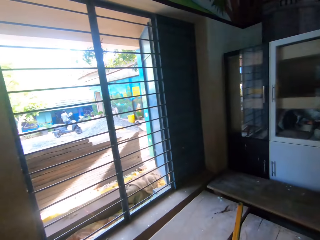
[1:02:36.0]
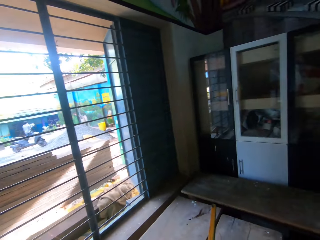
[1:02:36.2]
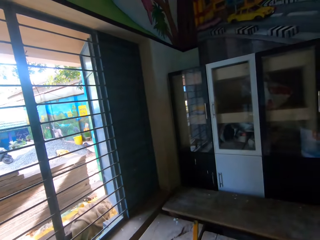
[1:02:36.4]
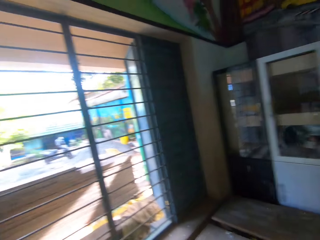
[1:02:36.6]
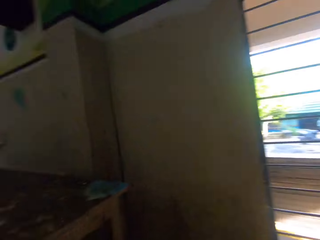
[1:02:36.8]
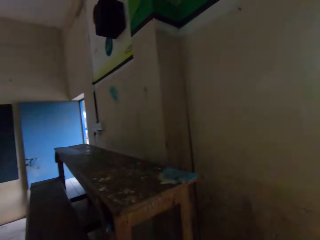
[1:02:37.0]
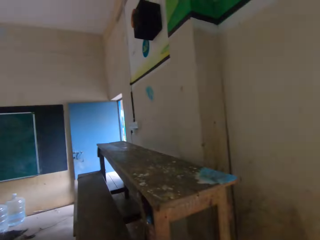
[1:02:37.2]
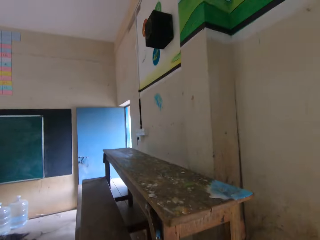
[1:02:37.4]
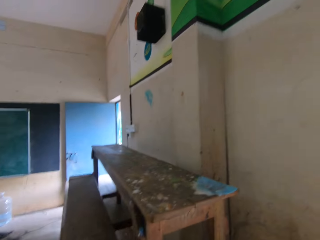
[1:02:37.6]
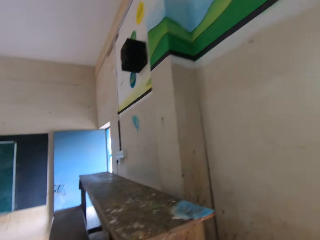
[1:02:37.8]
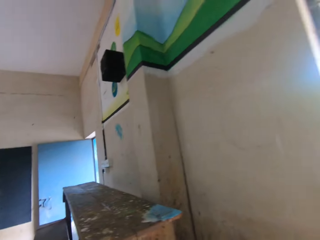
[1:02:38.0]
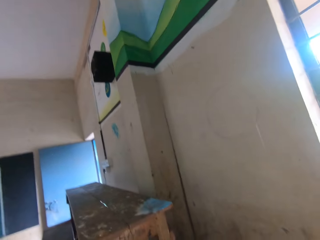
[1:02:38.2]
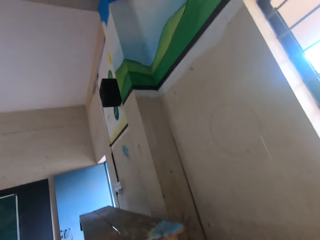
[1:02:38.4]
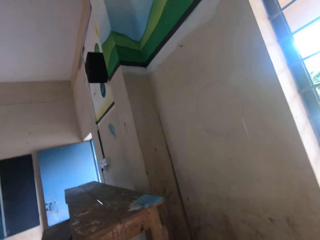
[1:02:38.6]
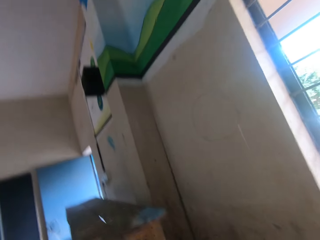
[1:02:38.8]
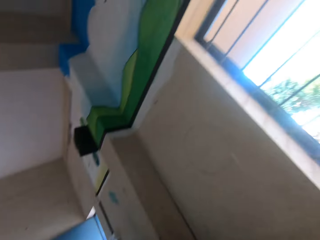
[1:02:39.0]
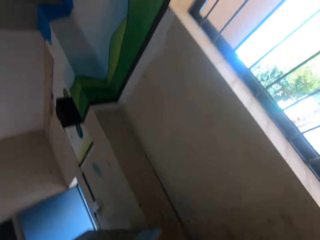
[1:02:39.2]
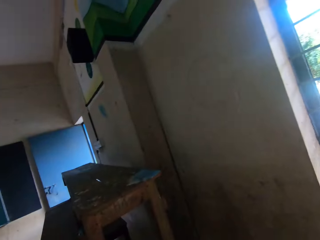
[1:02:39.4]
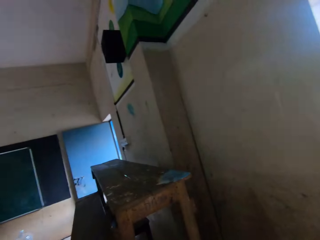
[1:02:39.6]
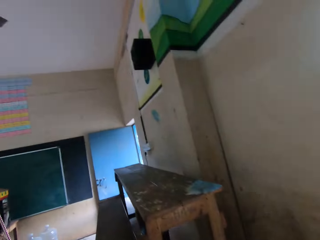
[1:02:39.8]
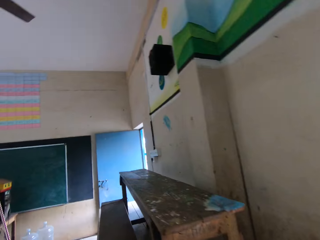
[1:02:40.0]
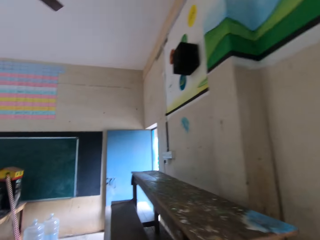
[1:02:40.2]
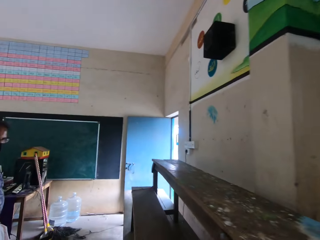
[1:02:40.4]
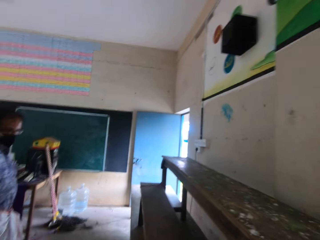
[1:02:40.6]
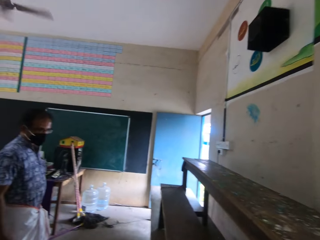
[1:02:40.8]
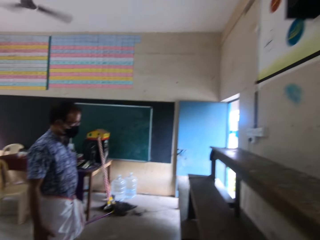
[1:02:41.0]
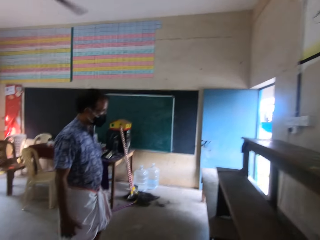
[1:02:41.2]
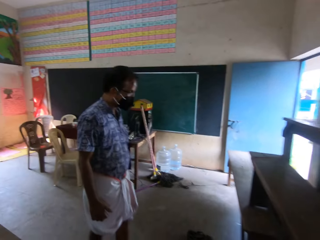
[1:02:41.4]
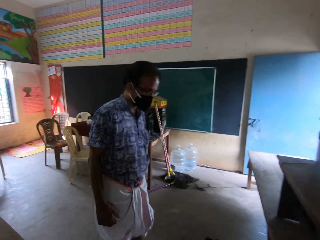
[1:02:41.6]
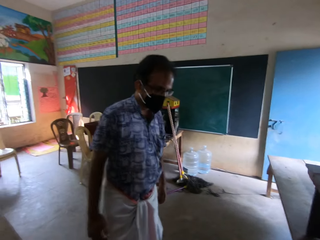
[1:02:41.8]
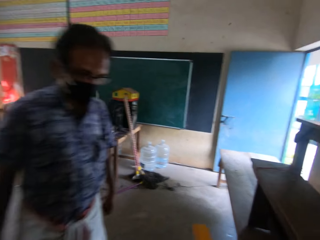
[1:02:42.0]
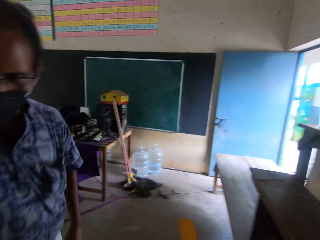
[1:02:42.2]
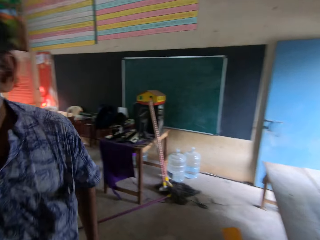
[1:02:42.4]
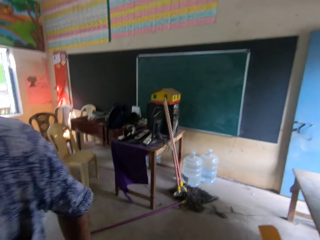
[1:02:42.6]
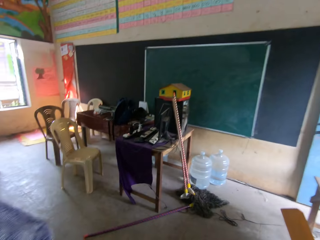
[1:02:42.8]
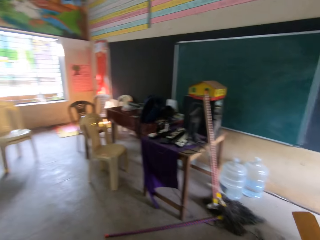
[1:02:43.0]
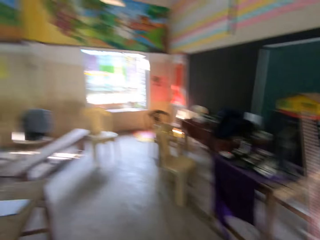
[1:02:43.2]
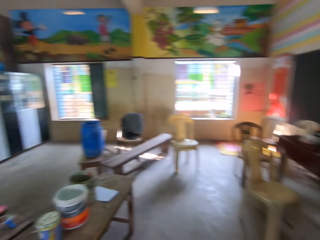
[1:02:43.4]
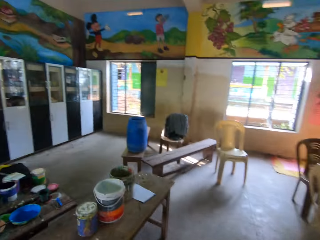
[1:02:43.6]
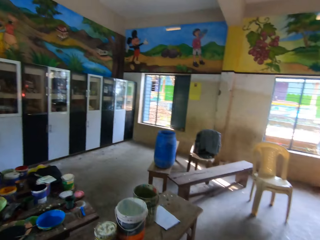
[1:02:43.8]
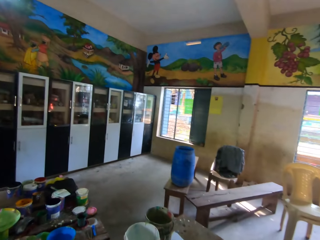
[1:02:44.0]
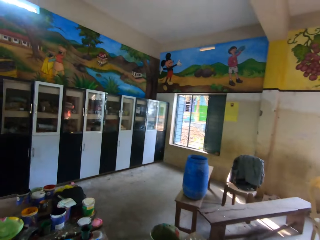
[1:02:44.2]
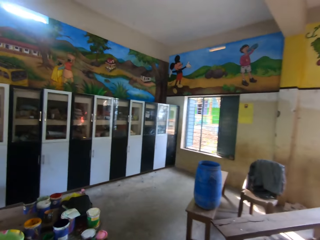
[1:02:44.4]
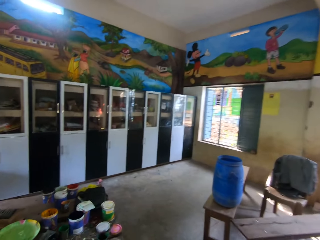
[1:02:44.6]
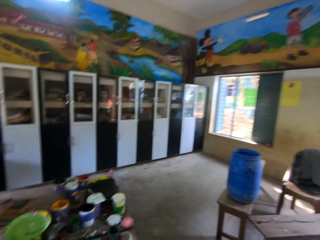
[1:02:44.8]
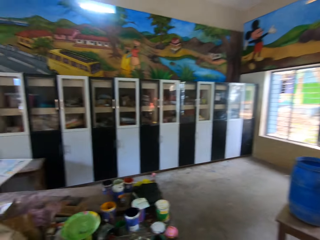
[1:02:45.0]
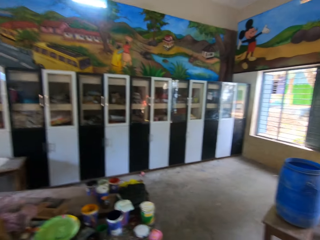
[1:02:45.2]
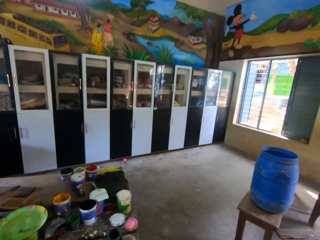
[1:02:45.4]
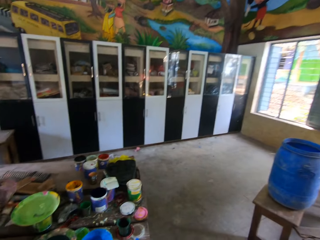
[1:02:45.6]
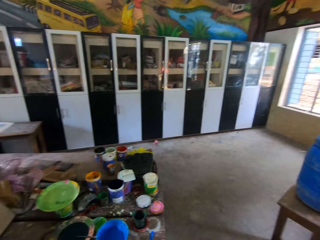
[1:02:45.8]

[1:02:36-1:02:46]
The camera wearer walks. The man walks past the camera wearer. The camera wearer walks away.

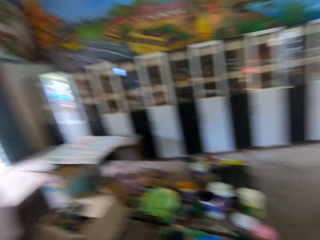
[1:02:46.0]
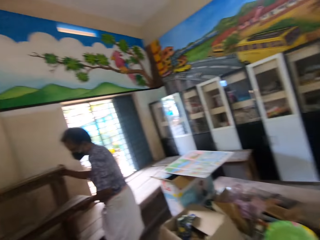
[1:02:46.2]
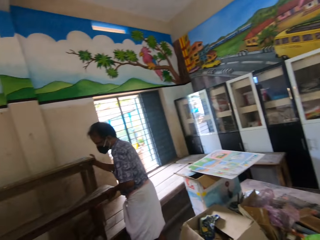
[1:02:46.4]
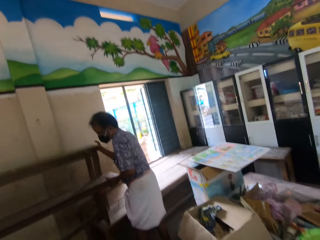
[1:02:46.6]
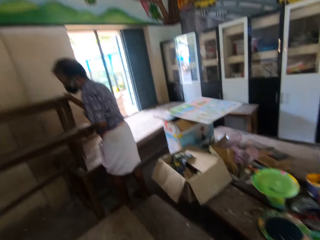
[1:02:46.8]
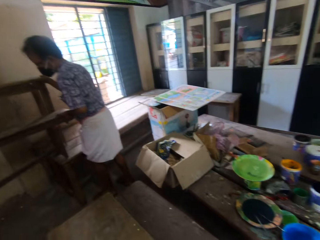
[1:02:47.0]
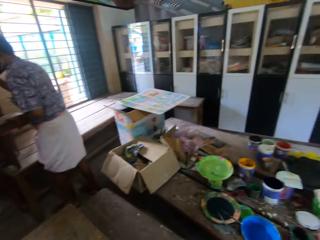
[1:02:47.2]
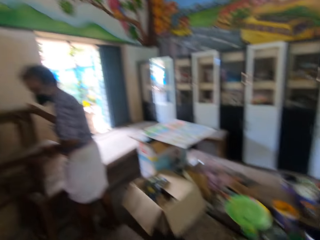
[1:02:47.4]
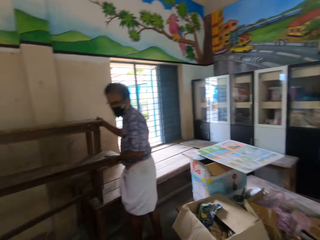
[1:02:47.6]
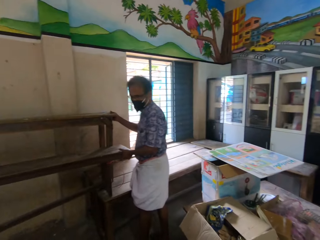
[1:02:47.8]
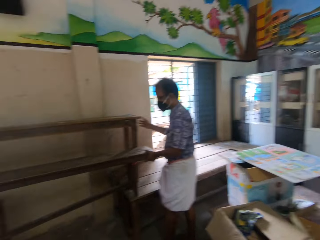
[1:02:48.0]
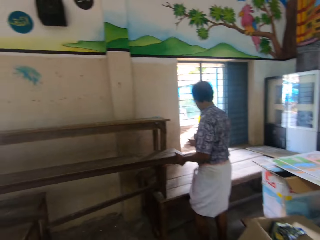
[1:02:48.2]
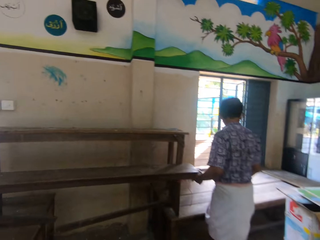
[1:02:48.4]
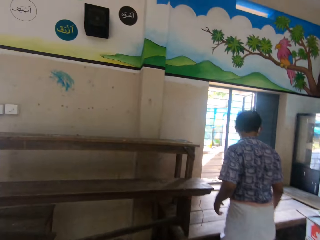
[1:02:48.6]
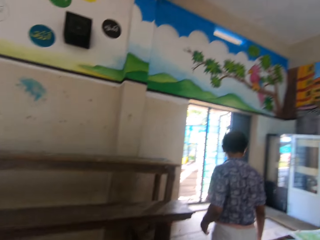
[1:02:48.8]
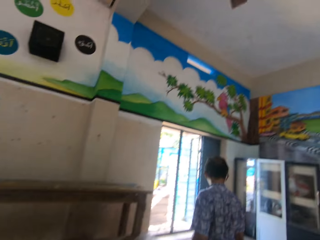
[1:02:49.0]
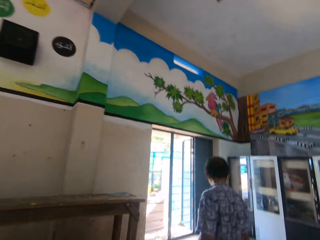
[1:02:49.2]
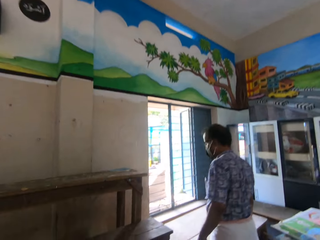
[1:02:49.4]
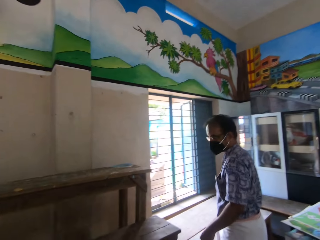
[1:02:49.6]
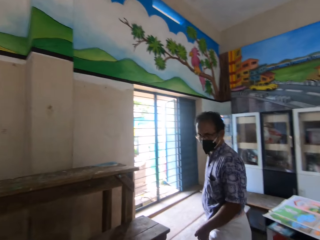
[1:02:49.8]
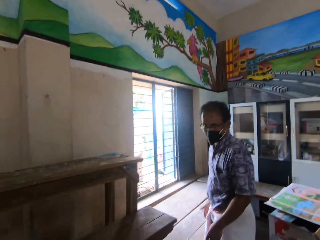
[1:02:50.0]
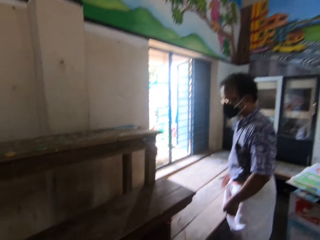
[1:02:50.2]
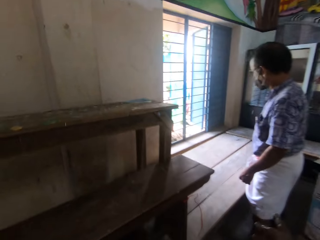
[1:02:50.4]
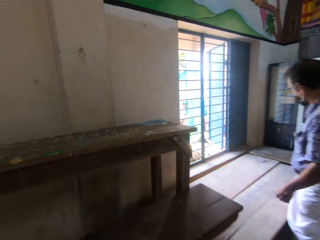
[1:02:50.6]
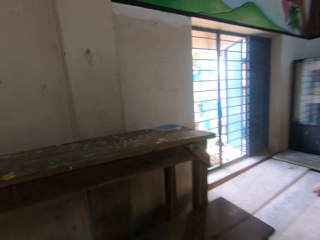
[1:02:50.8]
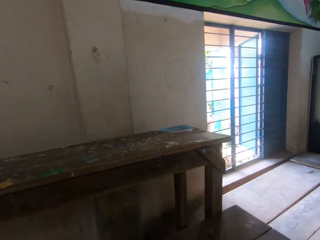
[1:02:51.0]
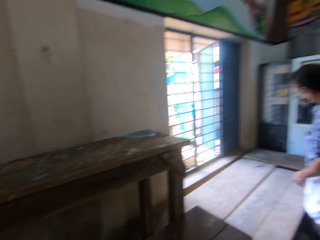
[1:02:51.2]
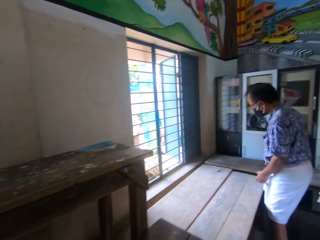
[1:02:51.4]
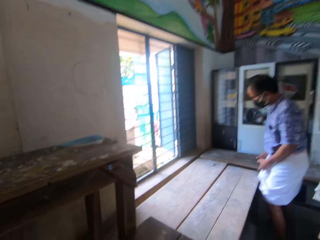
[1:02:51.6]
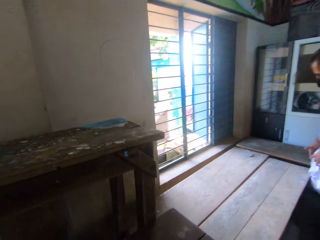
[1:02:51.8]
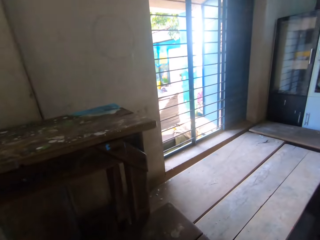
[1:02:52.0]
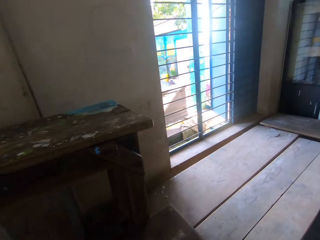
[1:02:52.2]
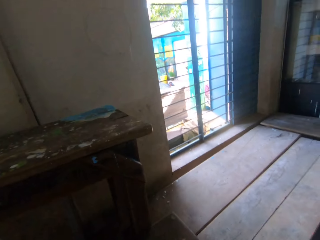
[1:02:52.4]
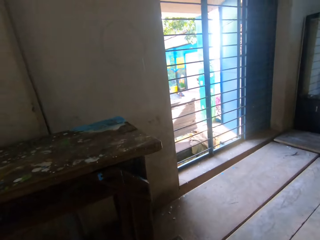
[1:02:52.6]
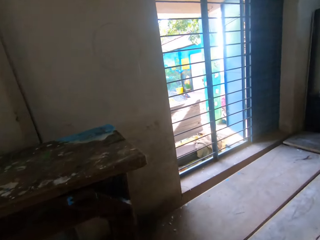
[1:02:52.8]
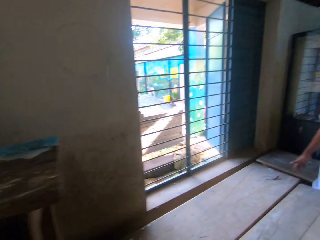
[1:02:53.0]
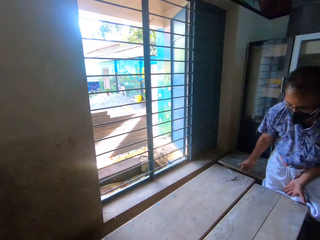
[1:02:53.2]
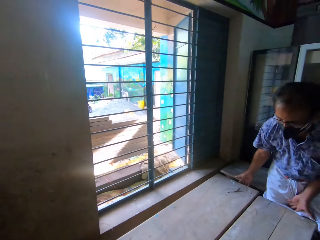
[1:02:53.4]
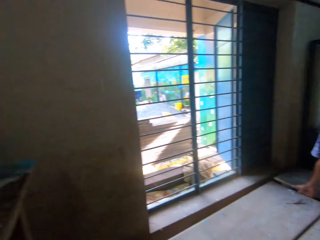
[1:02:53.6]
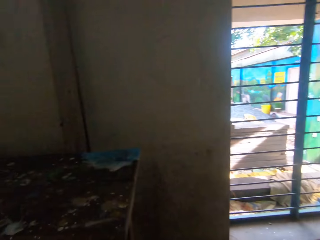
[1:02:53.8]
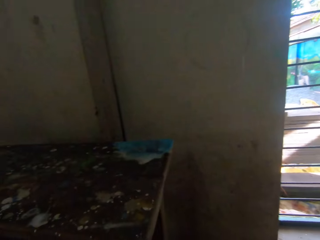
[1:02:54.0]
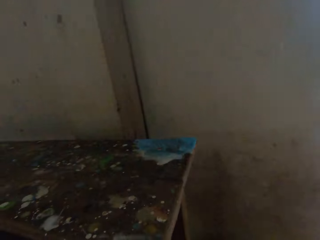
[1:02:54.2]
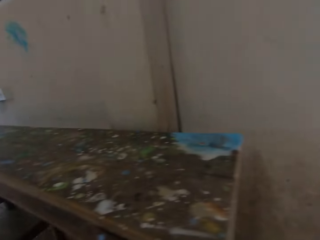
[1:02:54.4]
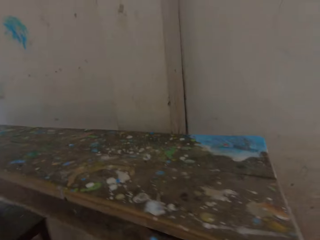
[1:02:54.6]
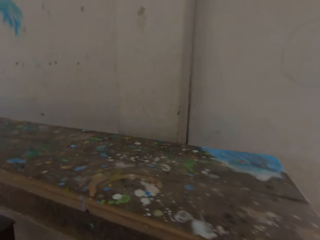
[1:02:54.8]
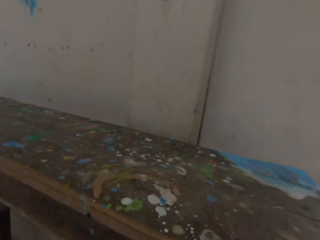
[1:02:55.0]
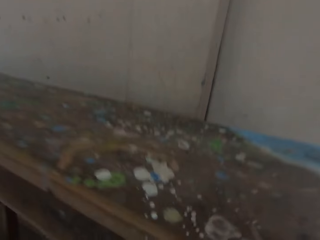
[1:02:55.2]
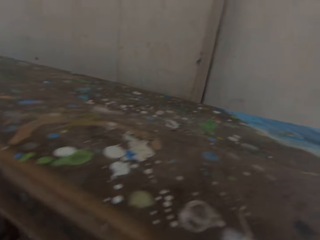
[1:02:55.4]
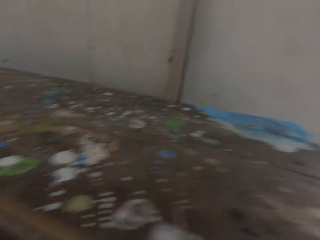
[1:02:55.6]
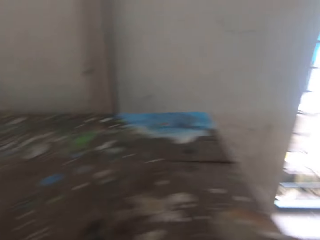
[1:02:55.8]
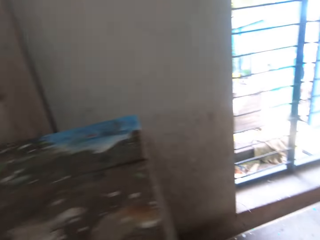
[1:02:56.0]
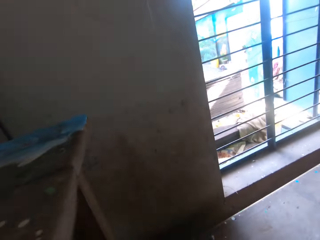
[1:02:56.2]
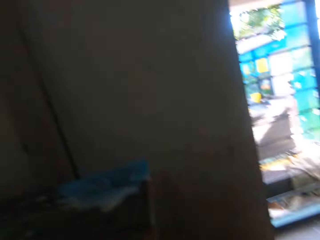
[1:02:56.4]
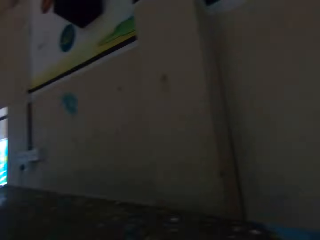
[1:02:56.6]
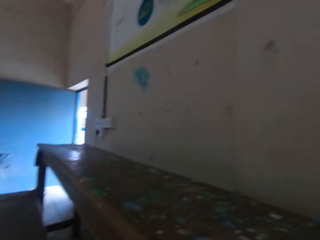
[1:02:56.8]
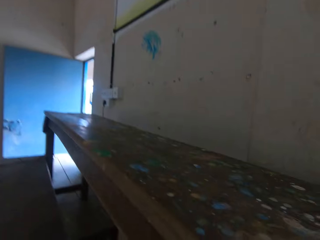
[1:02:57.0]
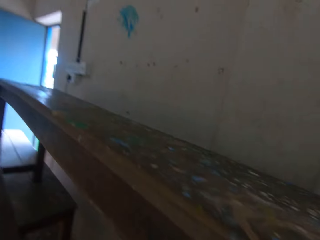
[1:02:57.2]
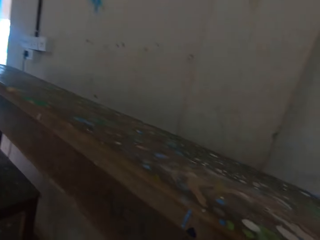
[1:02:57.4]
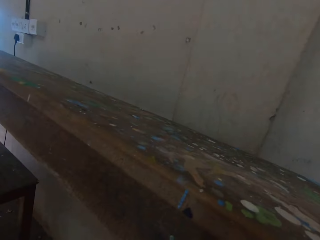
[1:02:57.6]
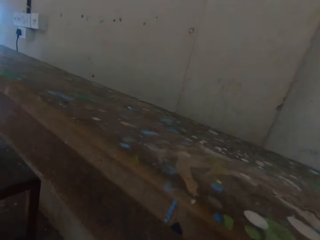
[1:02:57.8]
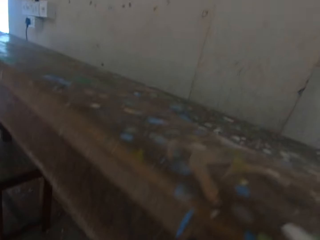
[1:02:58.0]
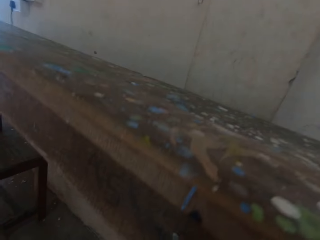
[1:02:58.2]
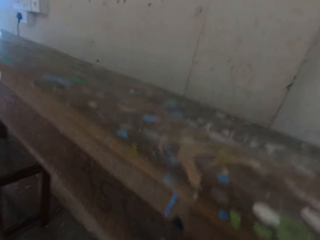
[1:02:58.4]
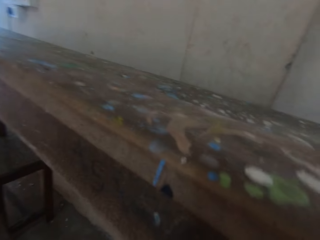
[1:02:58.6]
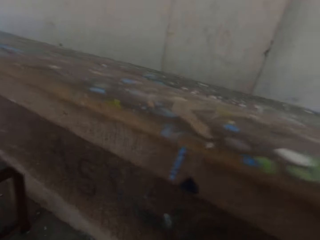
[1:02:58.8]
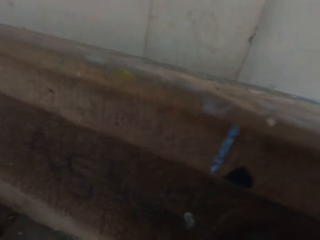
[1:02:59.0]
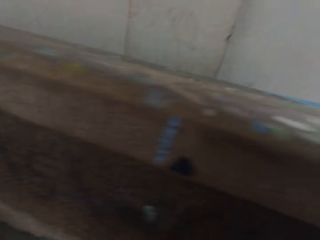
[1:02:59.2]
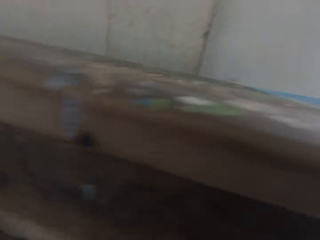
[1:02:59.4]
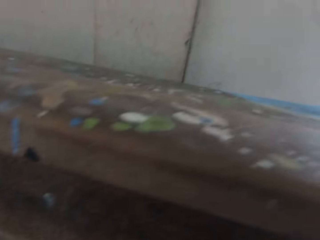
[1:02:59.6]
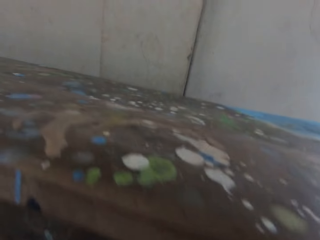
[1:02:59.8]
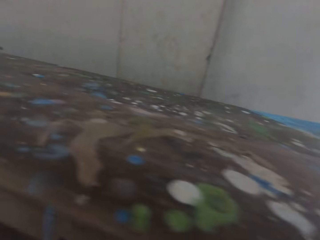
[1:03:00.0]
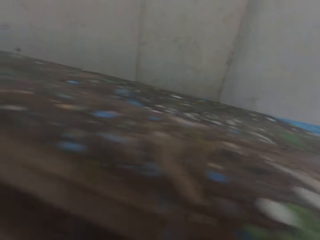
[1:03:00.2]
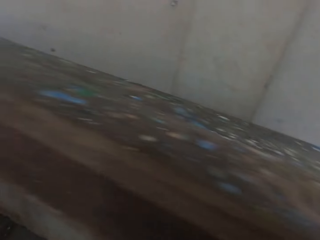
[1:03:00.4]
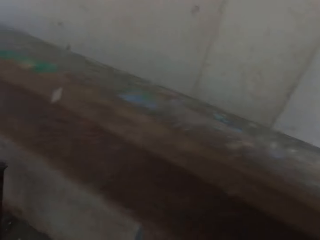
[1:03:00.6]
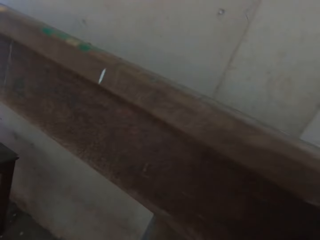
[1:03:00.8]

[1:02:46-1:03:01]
The man moves a long bench with both hands. The man holds the structure in the wall. The man takes his hands off the long bench. The camera wearer converses. The man walks away. The man moves the long bench with both hands. The man pushes another structure. The camera wearer moves the structure in the wall.
